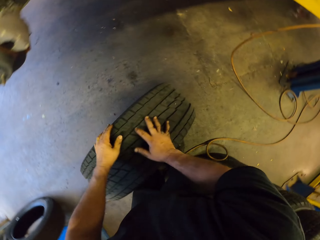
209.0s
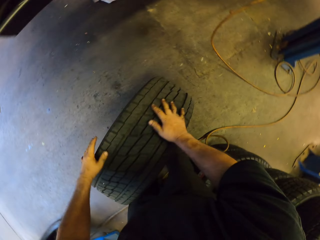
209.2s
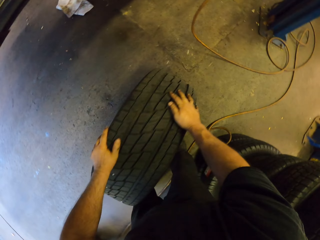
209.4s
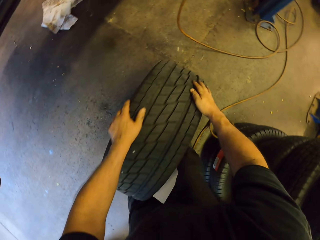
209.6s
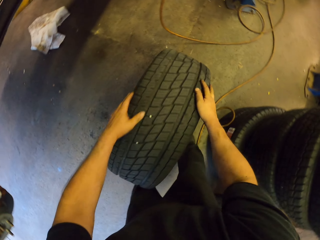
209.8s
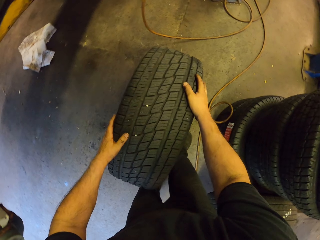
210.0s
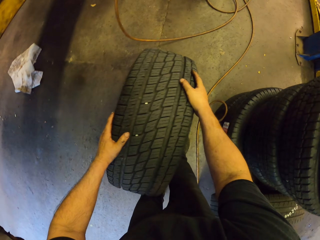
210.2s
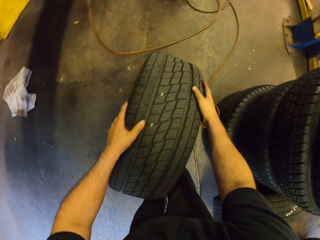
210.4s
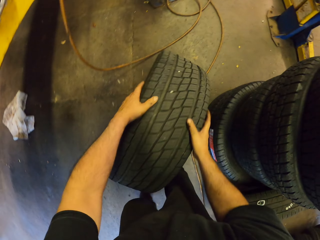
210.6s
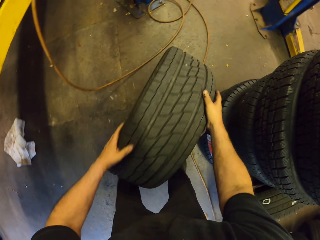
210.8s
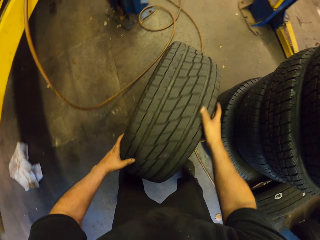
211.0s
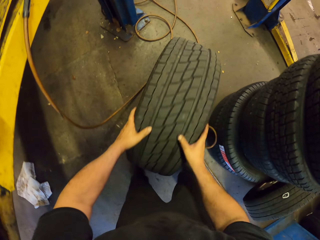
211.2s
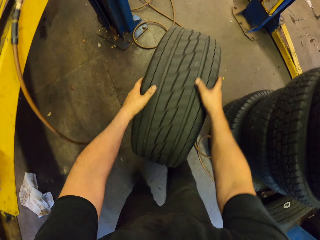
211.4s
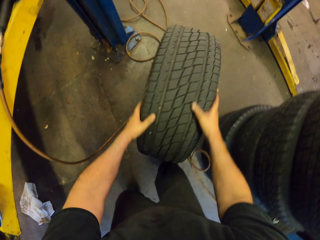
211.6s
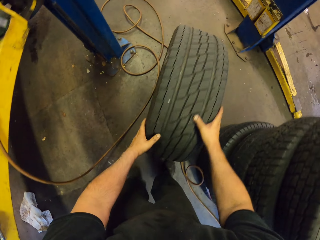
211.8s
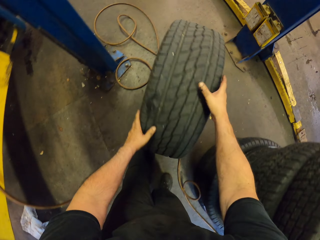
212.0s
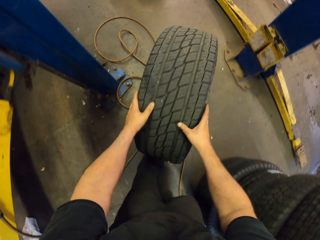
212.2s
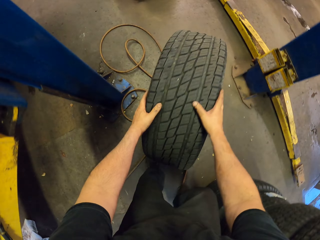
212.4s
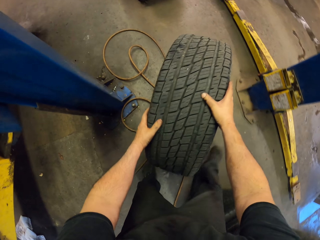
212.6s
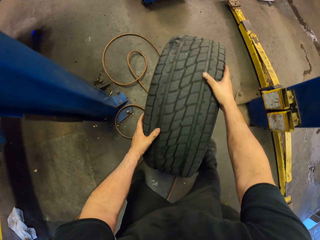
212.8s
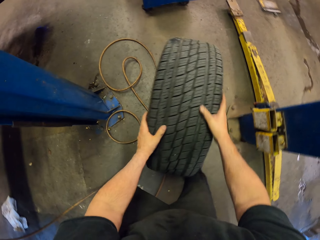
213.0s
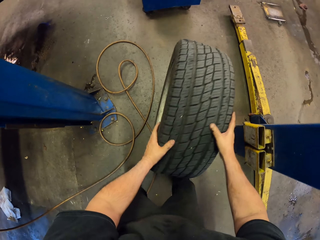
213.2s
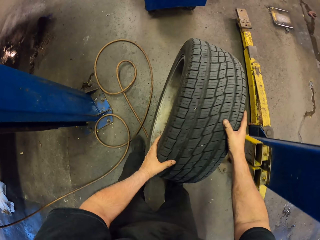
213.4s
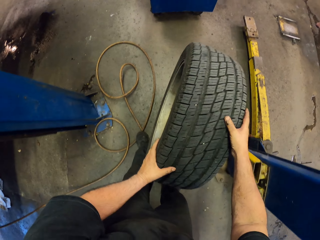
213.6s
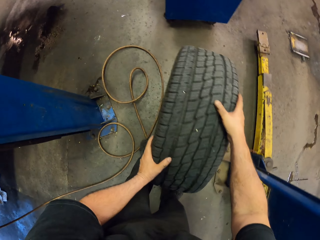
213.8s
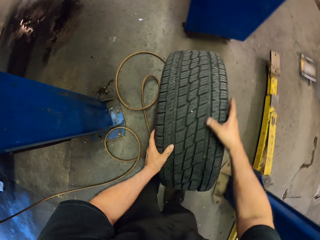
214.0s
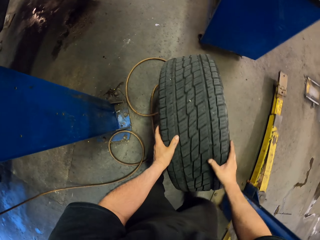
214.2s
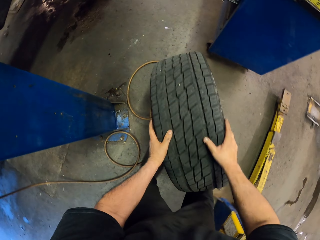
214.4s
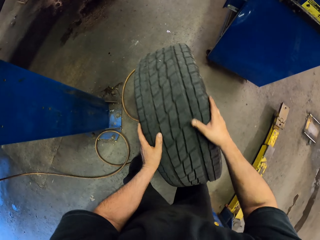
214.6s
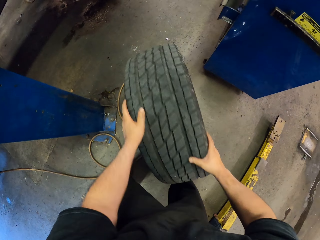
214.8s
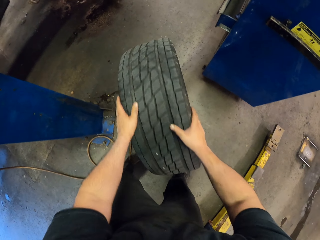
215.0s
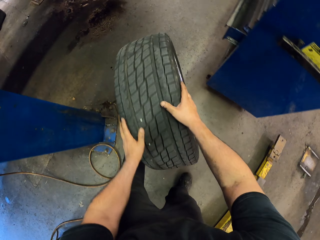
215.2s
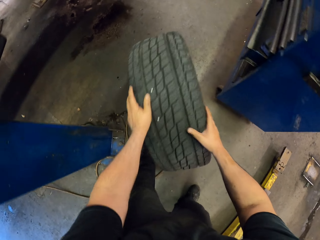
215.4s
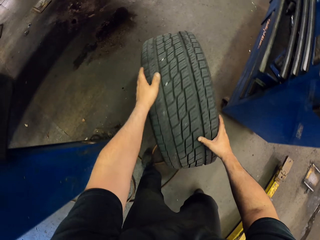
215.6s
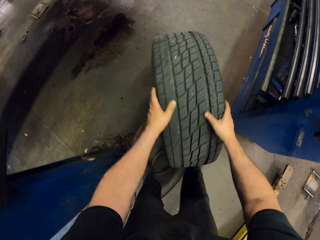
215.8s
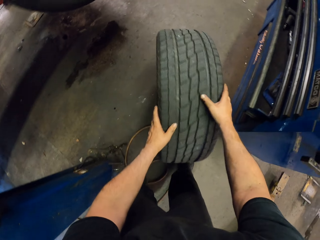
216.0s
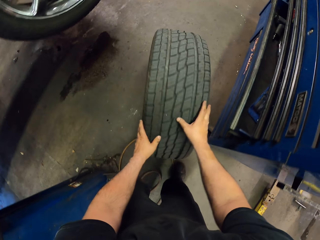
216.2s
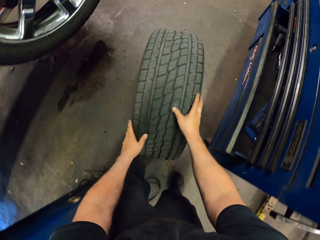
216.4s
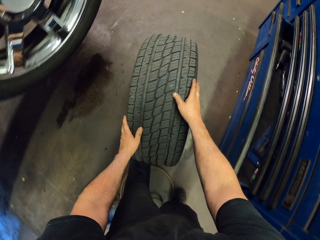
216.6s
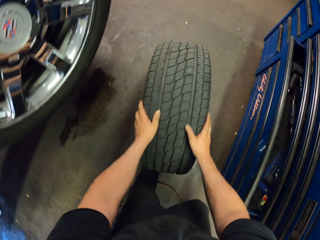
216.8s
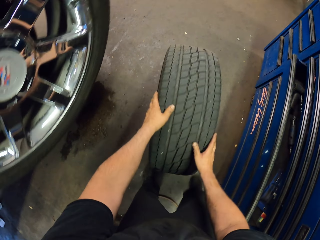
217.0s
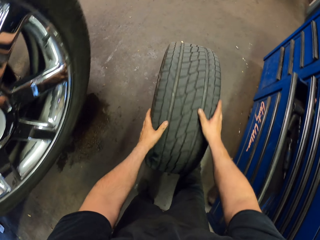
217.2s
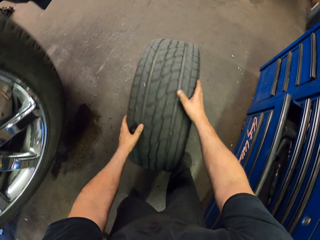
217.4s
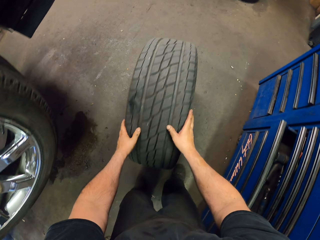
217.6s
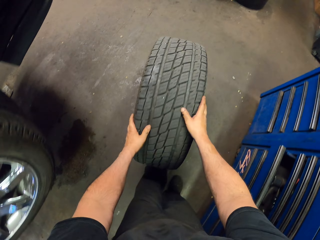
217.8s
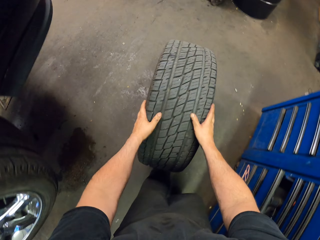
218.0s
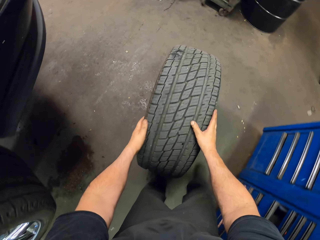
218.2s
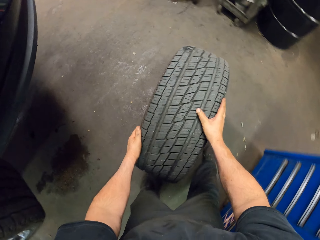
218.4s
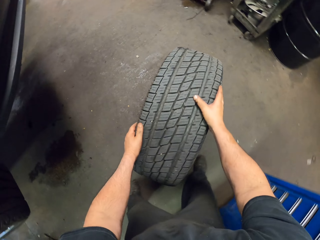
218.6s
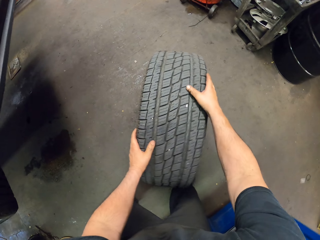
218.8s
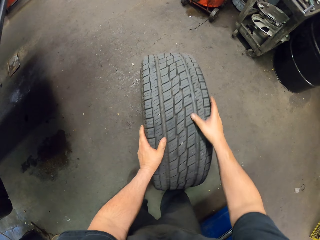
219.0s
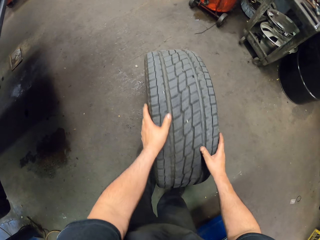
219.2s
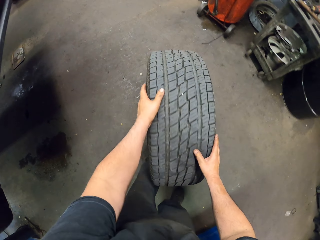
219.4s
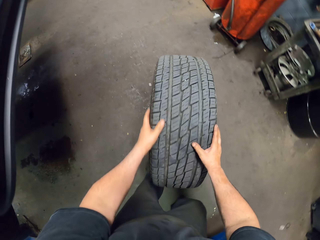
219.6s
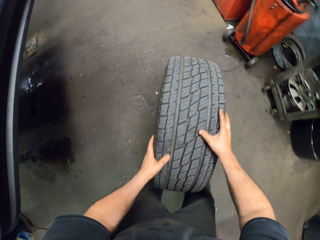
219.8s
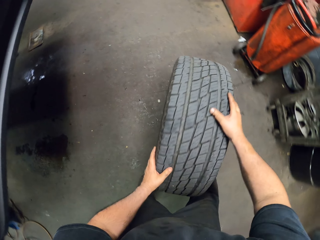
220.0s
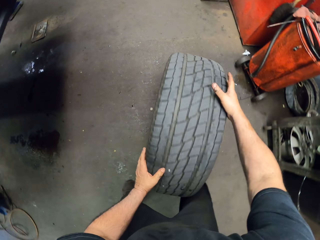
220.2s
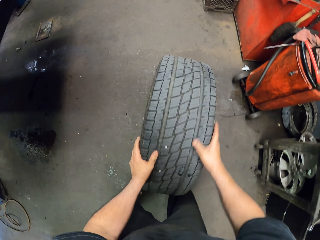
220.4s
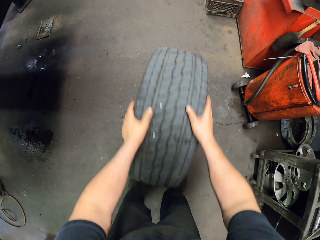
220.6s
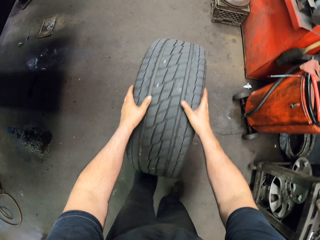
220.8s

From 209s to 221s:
The camera wearer rolls the wheel on the floor.

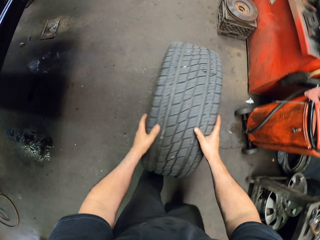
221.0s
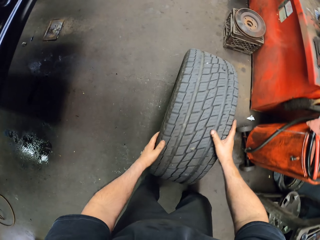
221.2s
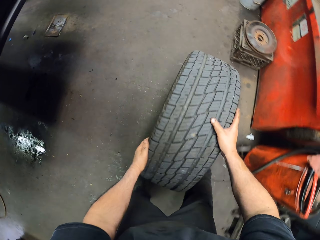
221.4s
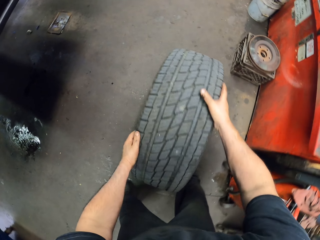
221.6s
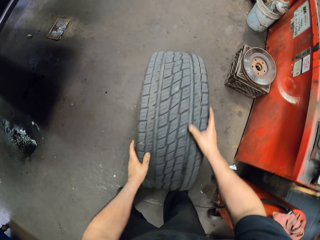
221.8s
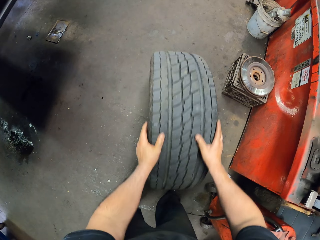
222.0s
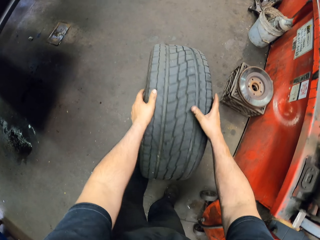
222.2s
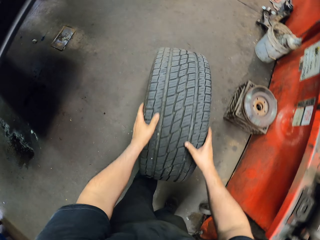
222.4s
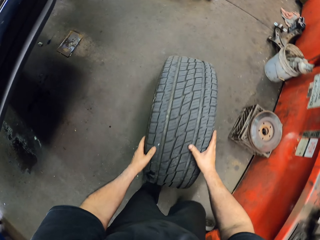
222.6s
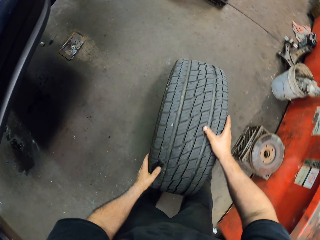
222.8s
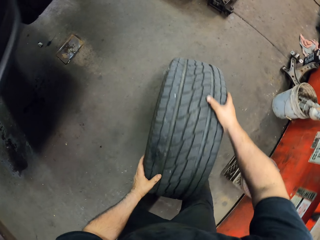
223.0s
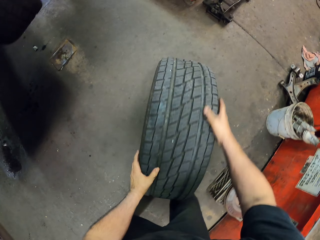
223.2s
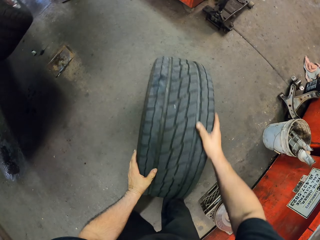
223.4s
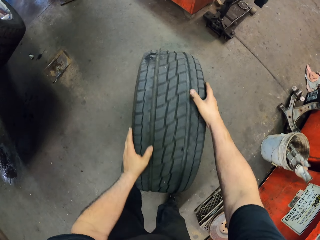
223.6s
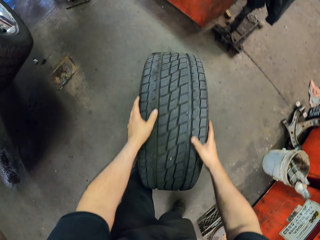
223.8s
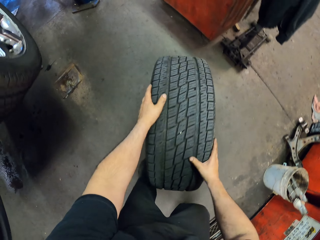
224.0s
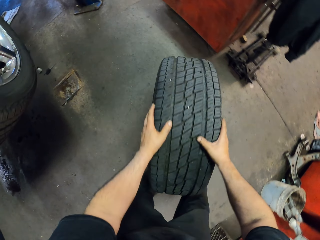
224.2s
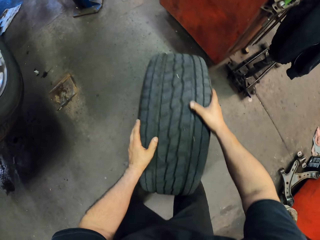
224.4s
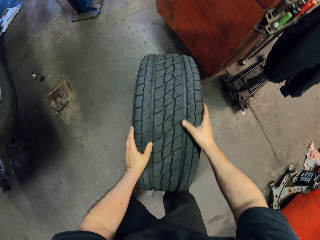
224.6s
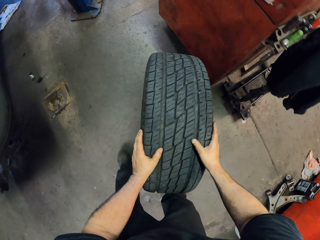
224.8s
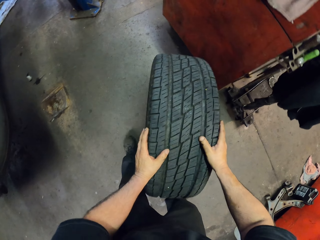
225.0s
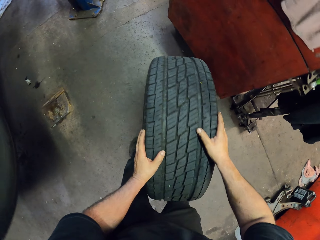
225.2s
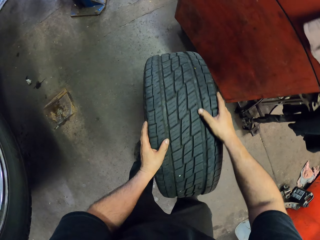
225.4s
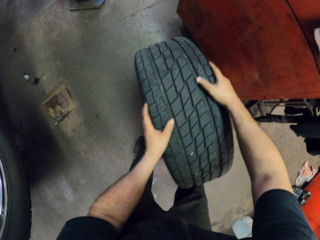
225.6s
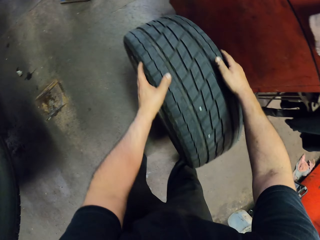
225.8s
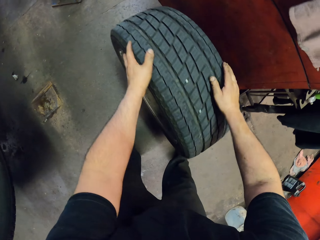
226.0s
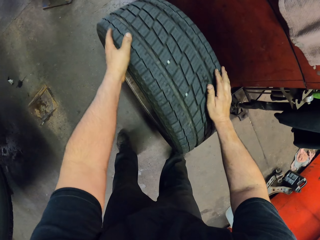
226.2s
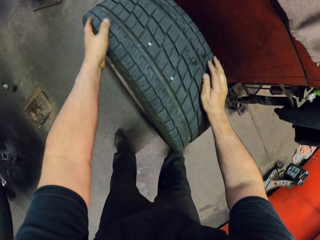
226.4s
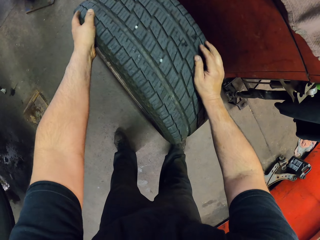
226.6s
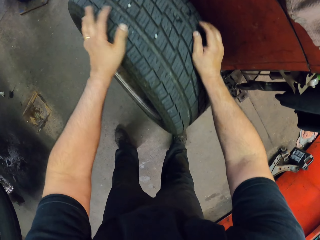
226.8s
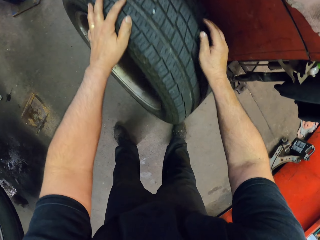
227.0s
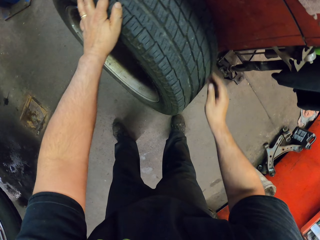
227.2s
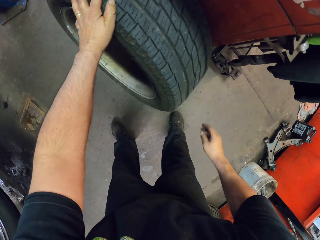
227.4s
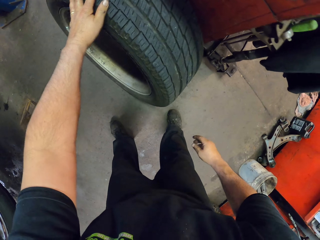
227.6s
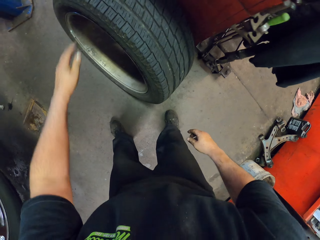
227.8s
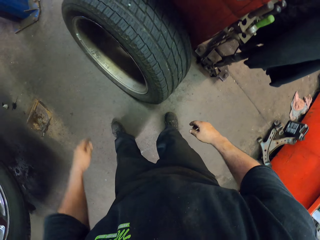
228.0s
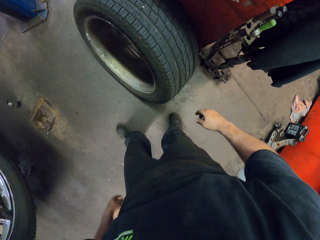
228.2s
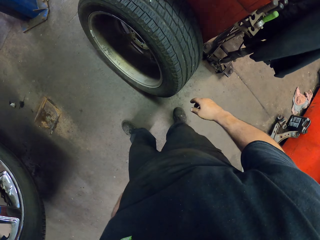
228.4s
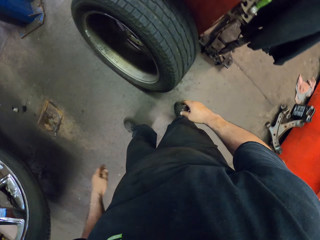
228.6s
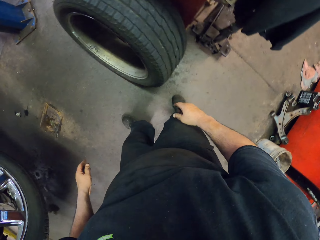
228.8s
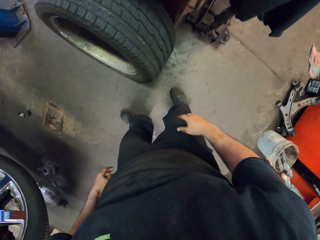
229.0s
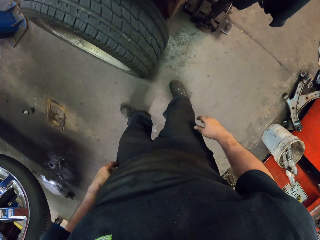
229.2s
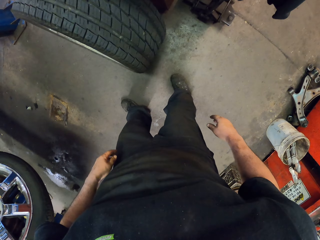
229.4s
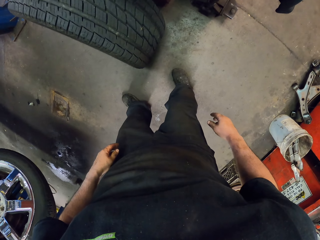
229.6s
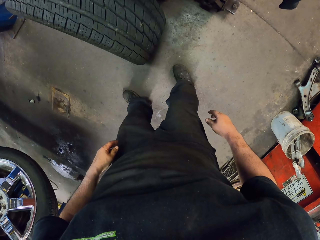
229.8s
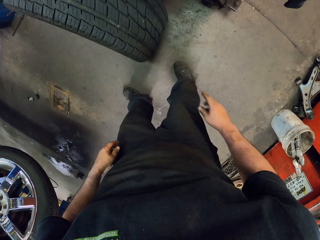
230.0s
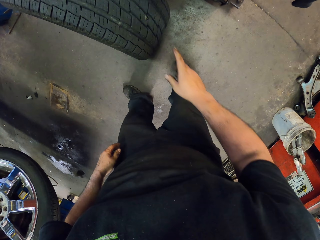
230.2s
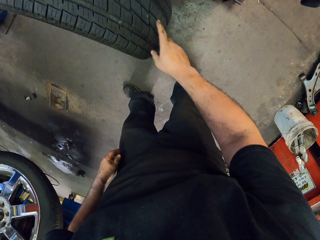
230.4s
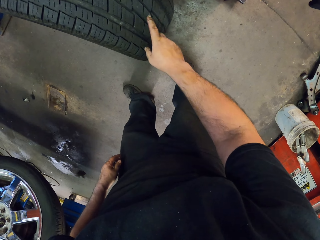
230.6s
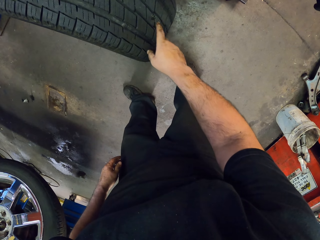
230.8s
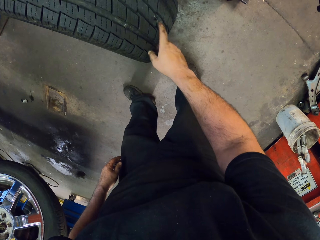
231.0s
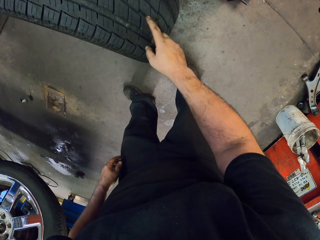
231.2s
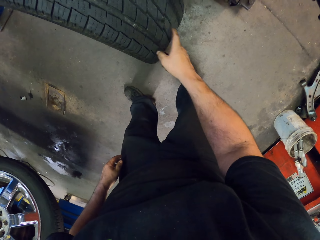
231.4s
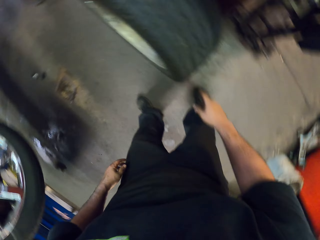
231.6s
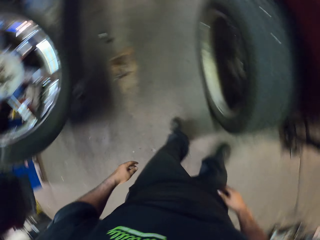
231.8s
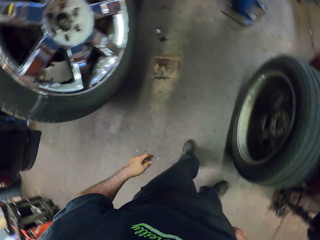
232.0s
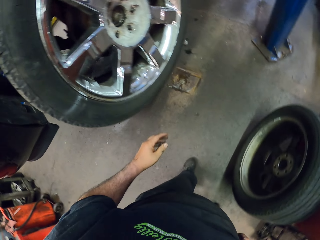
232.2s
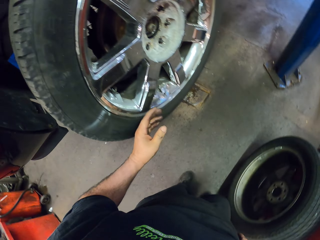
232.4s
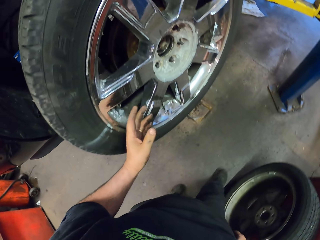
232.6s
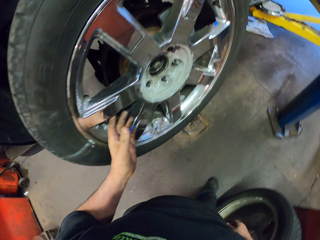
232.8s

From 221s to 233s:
The camera wearer supports the wheel at a side of the table.
